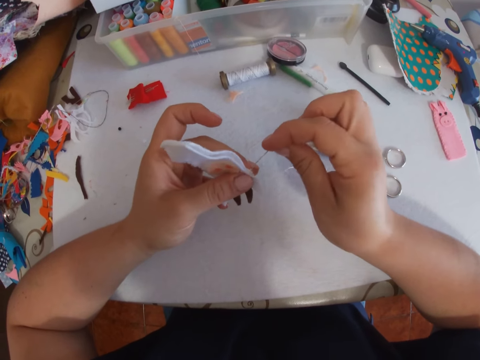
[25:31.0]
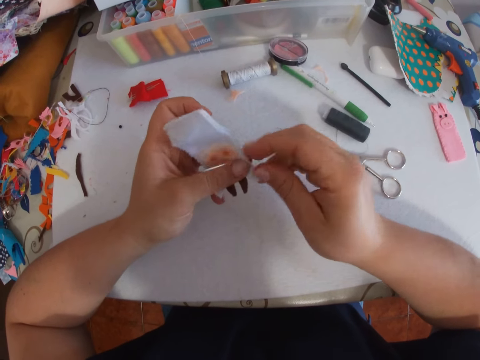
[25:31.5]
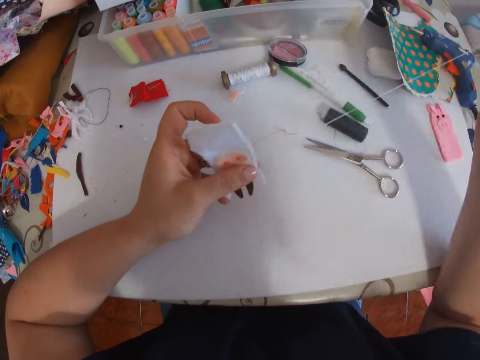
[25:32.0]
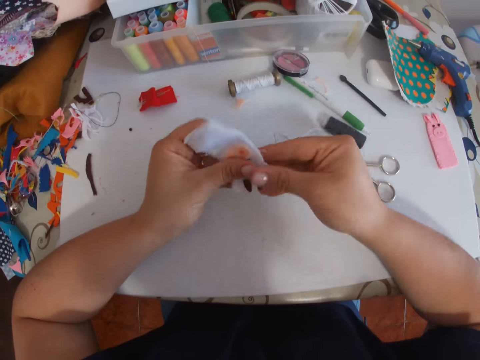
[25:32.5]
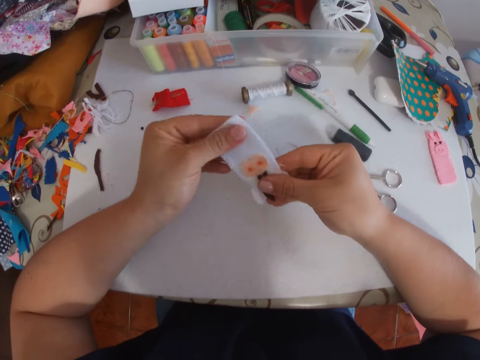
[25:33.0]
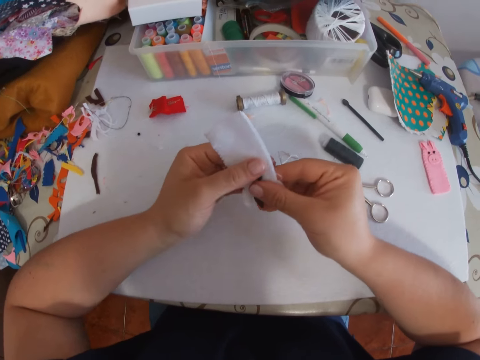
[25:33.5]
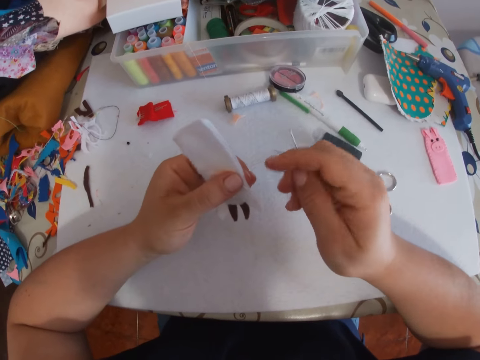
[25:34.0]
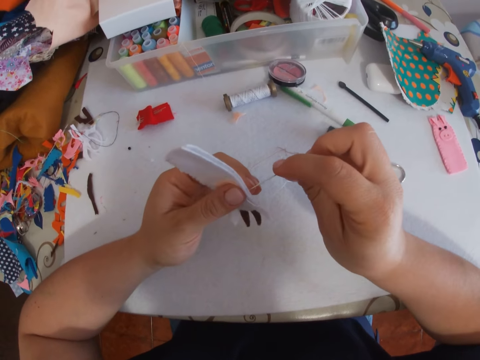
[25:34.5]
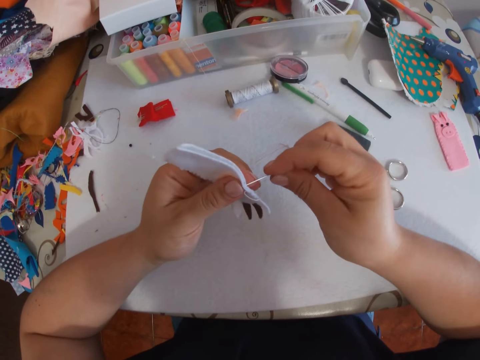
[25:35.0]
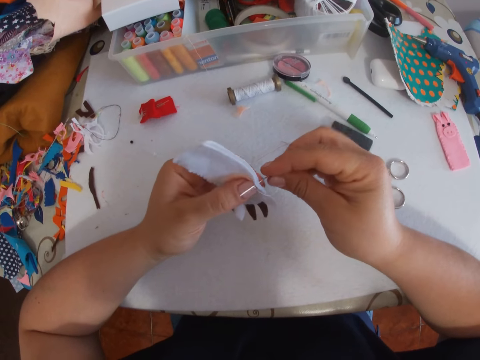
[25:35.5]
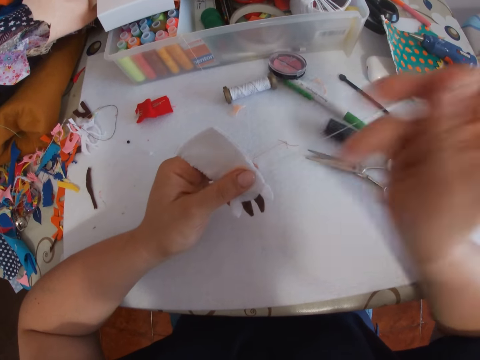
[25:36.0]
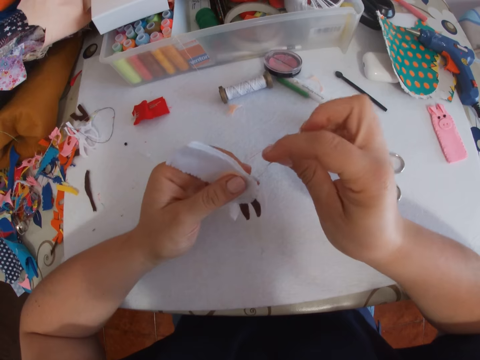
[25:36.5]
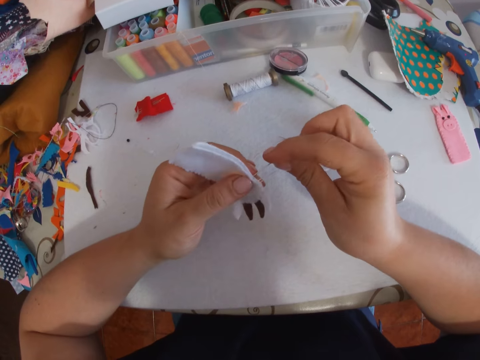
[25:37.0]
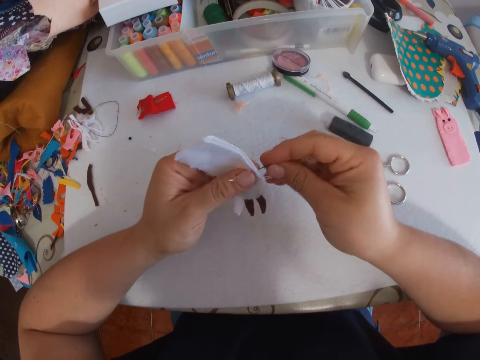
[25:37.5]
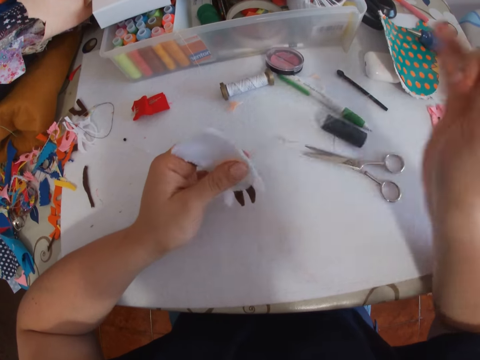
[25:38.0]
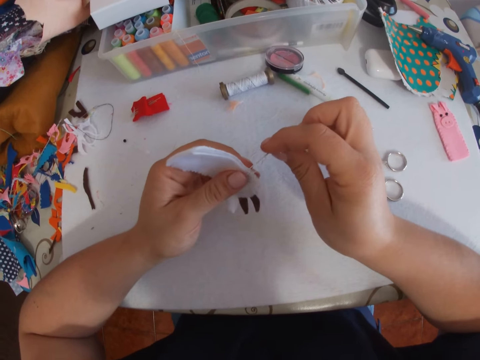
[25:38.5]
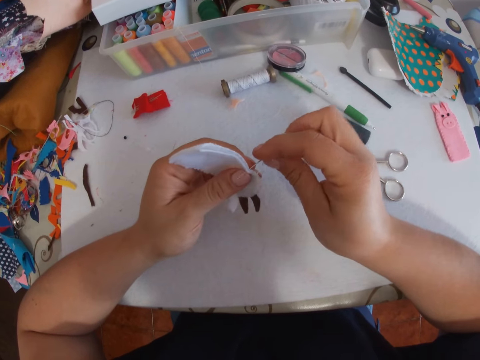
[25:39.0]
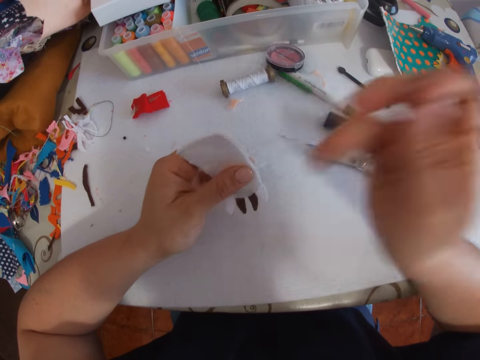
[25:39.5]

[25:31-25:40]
The camera wearer adjusts the craft. They sew the craft with the threaded needle.

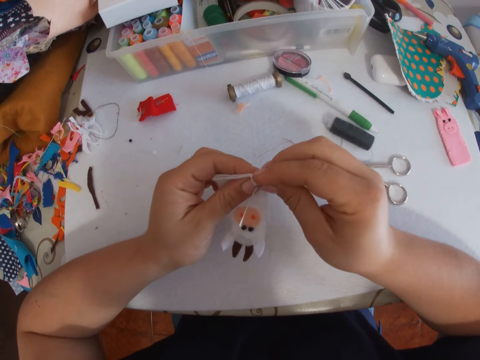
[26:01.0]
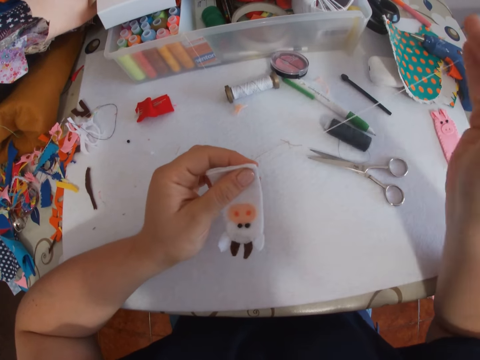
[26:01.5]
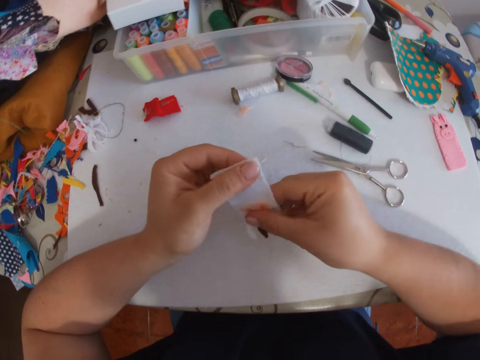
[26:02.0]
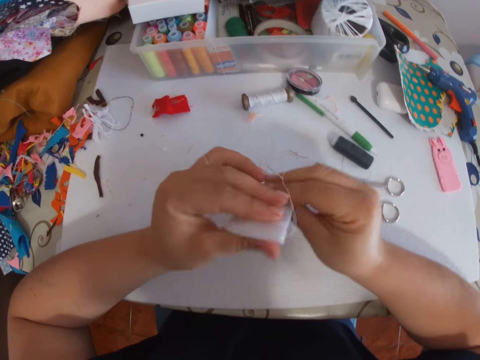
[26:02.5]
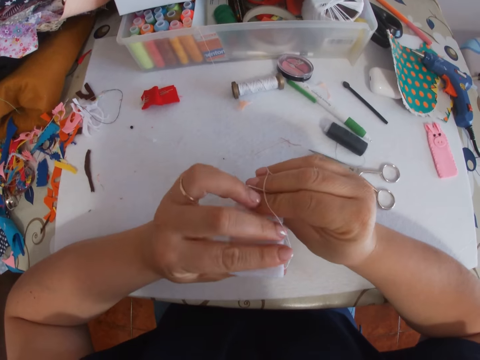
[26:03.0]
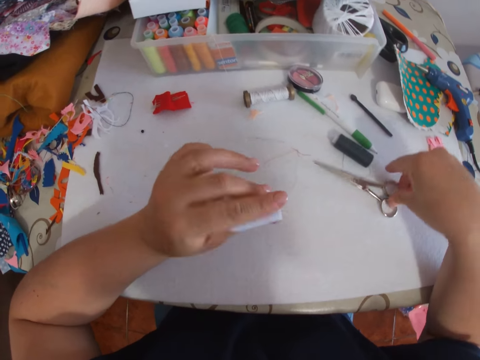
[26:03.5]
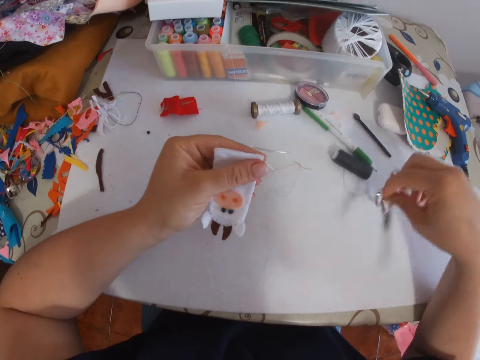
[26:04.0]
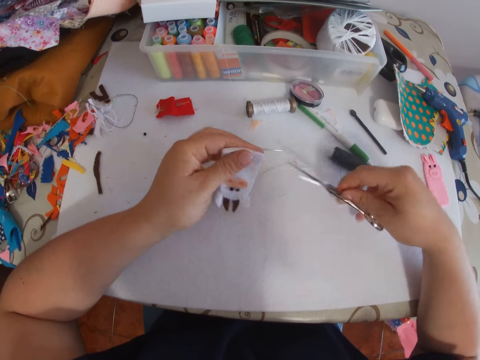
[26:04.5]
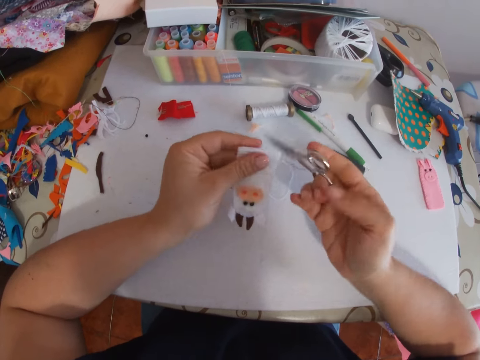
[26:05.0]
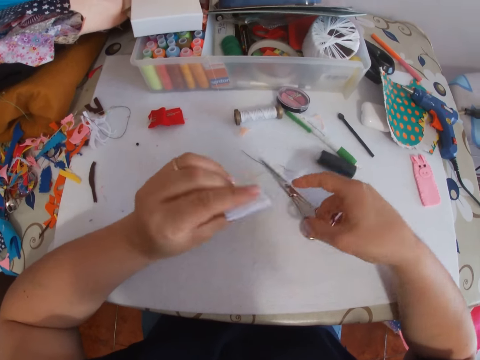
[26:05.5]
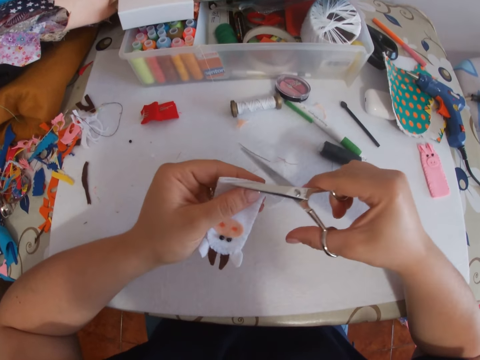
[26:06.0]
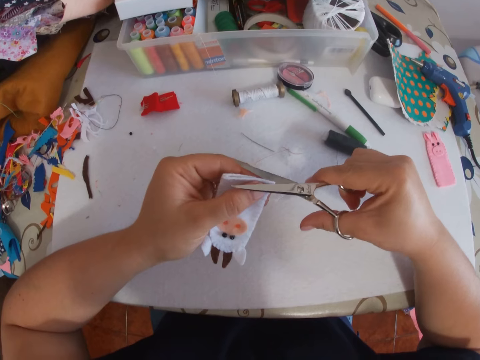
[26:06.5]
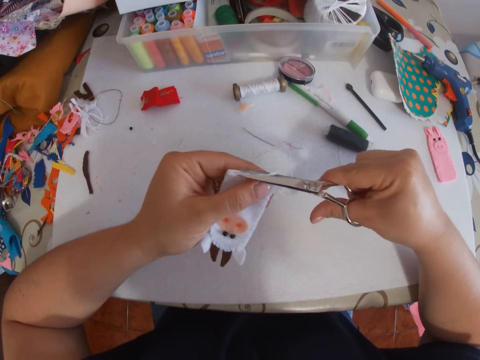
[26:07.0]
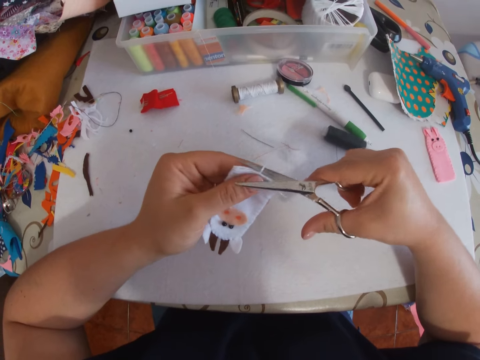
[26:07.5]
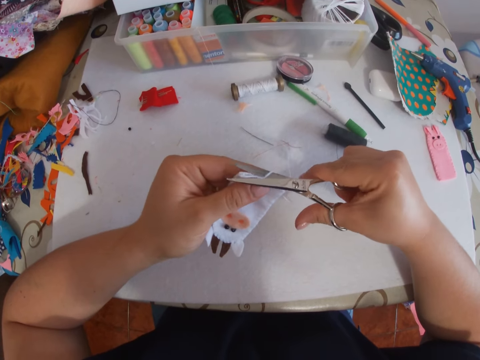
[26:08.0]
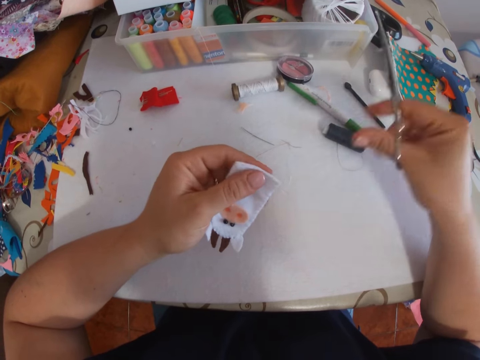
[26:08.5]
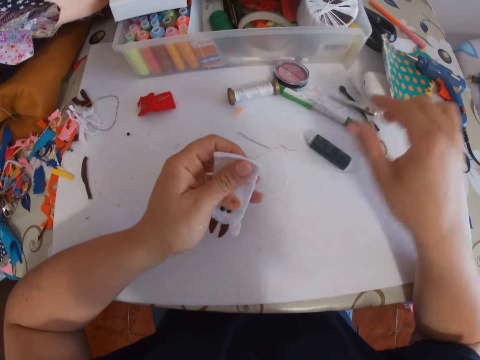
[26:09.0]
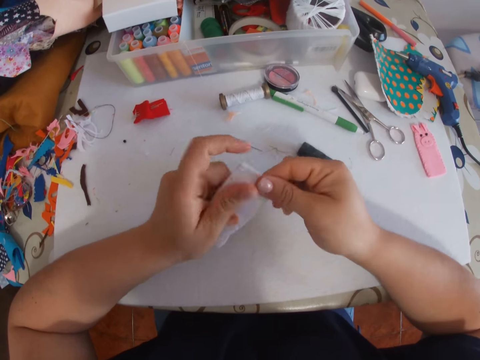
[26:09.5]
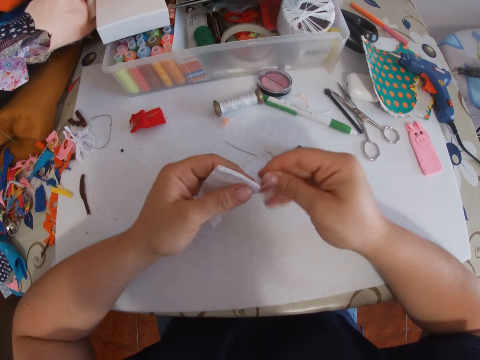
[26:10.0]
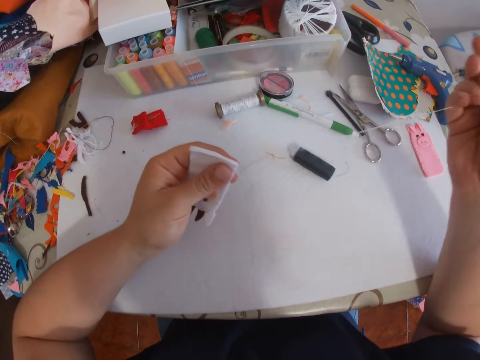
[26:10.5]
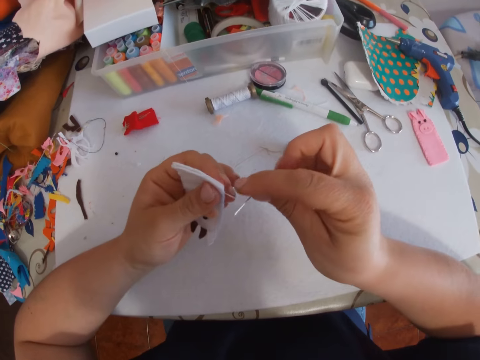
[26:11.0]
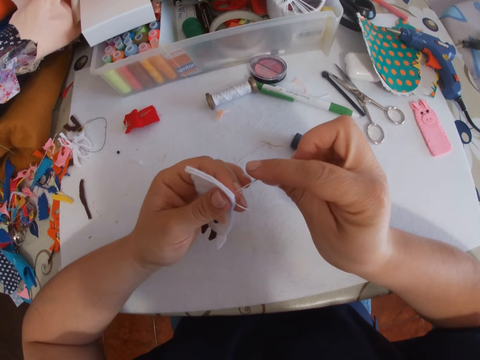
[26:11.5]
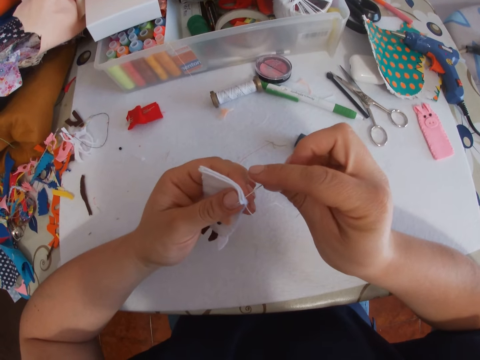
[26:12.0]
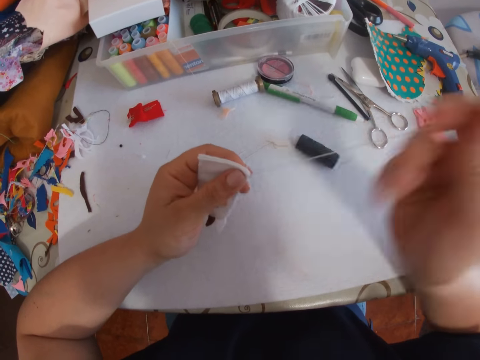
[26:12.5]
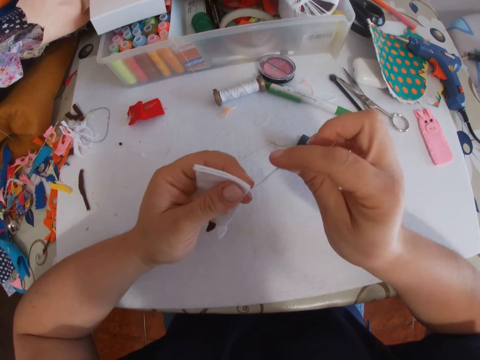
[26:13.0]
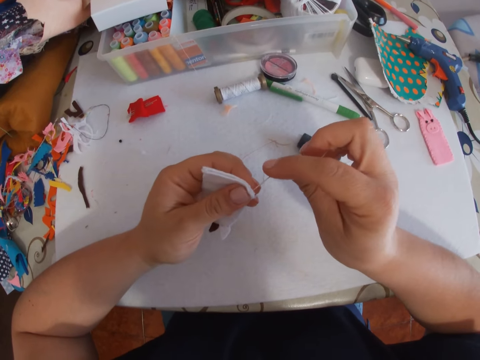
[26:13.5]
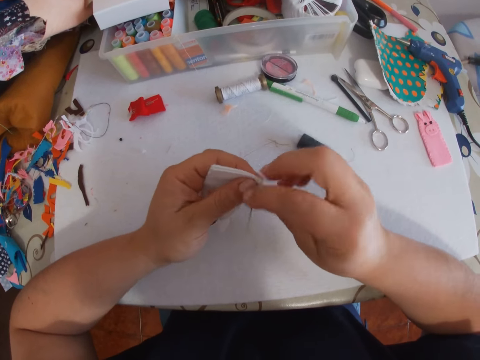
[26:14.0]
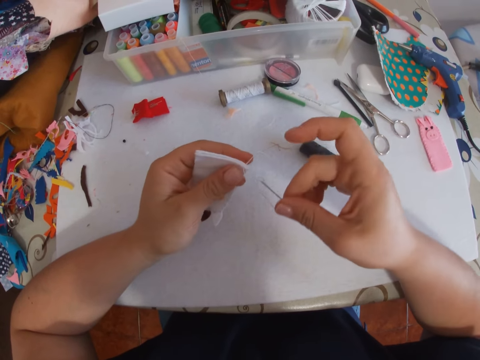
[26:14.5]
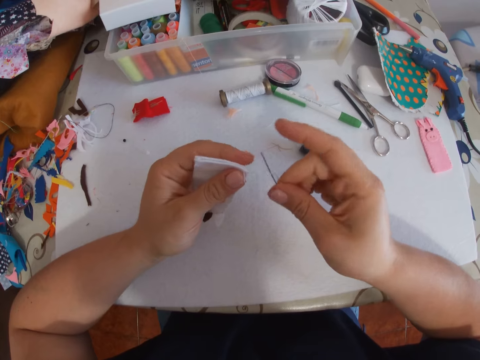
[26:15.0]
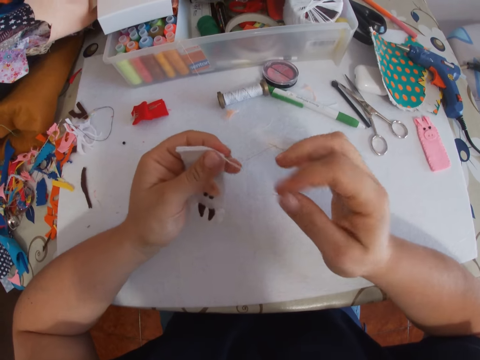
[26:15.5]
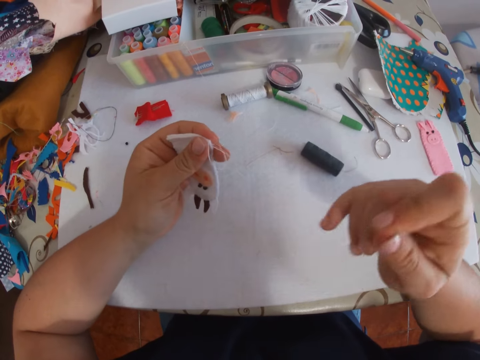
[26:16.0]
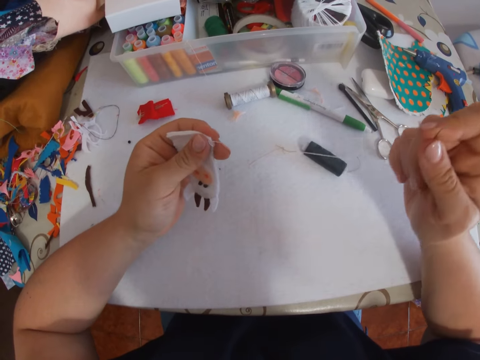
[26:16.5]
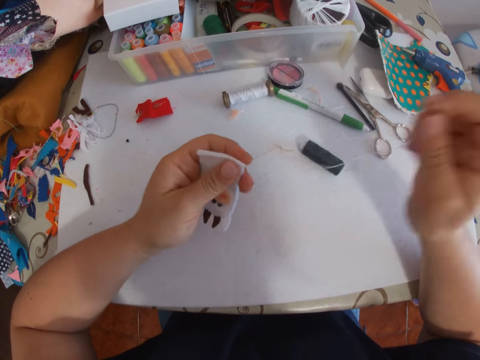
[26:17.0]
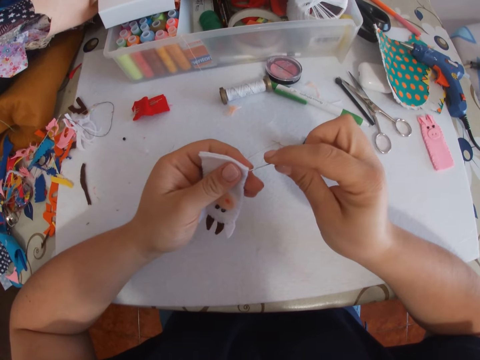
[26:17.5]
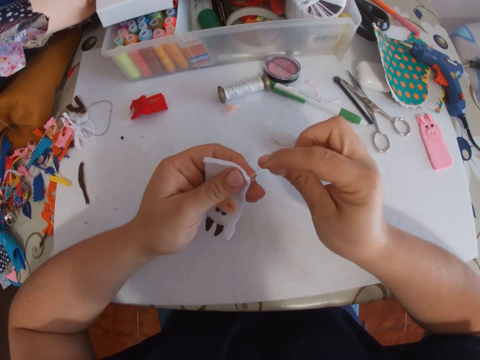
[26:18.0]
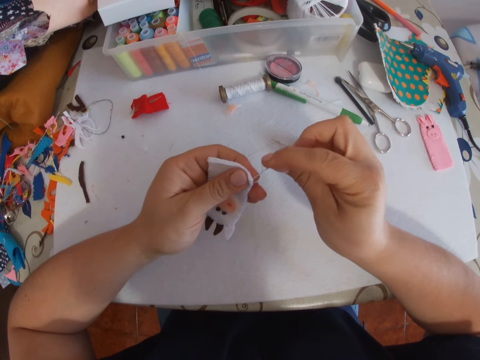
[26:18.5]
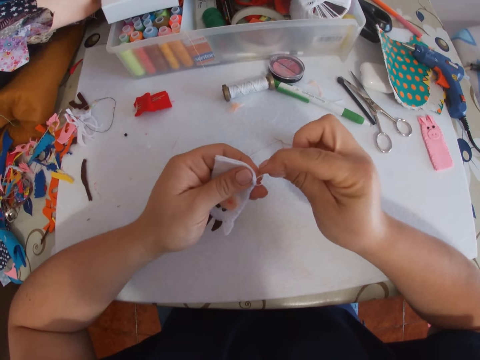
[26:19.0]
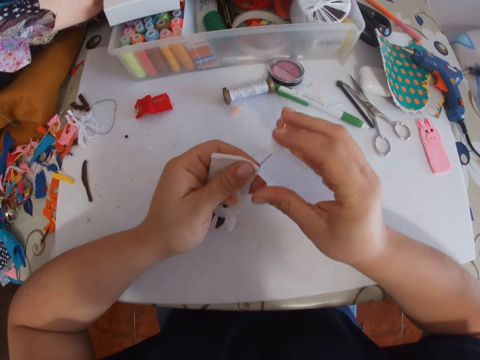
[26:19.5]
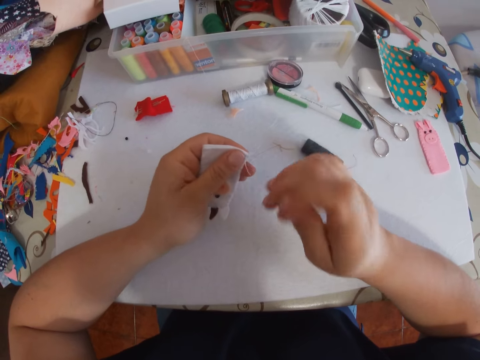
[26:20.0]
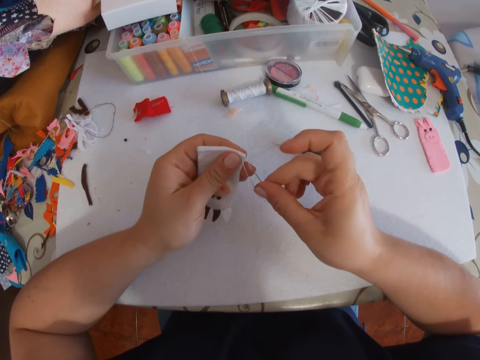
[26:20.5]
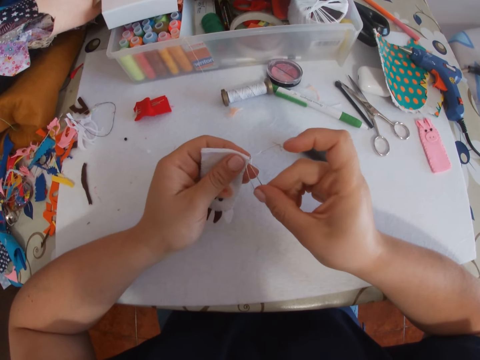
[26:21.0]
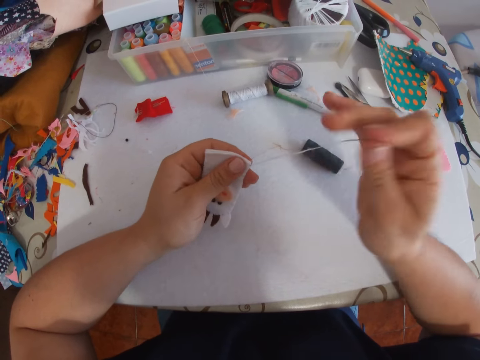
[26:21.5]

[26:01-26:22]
The camera wearer examines the craft. They take the scissors on the table. They cut a part of the craft with the scissors. They drop the scissors on the table. They drop the scissors on the table again. They adjust the craft. They take the threaded needle in the craft. They sew the craft with the threaded needle.
